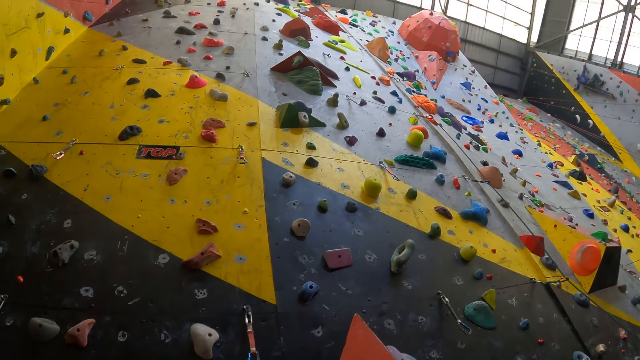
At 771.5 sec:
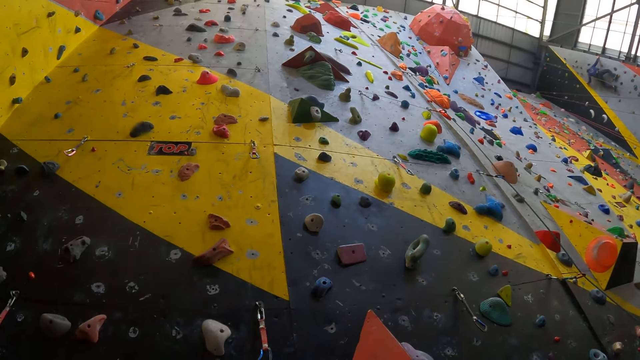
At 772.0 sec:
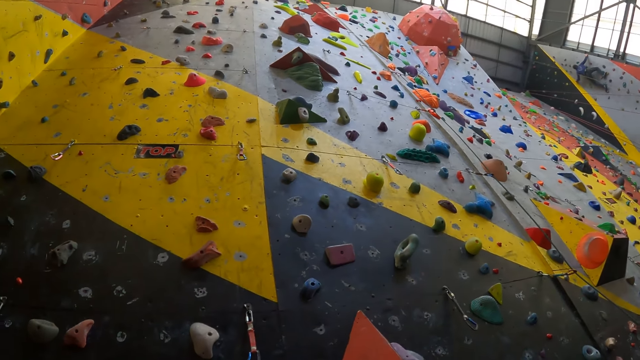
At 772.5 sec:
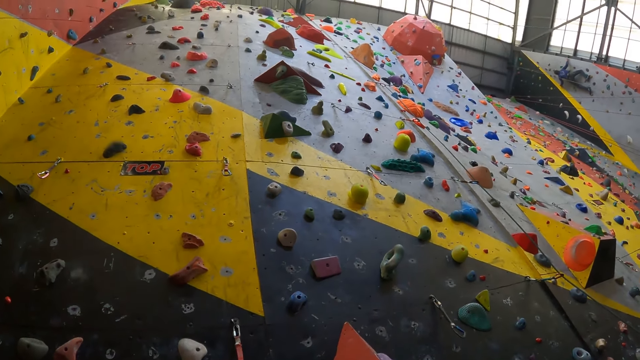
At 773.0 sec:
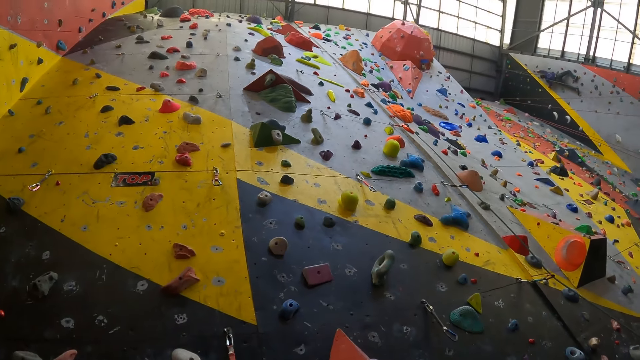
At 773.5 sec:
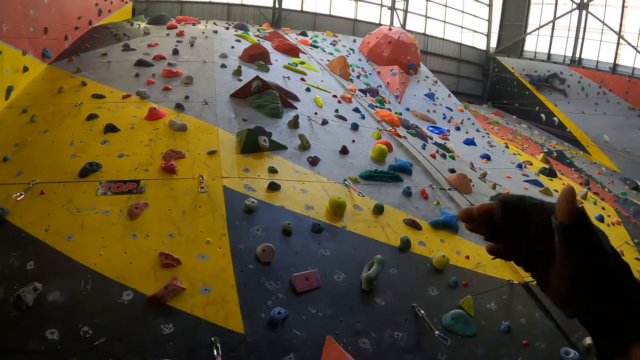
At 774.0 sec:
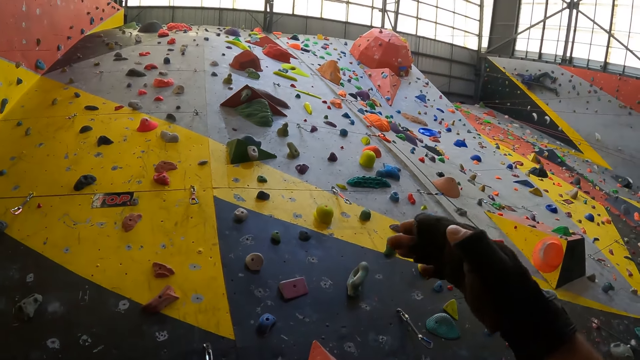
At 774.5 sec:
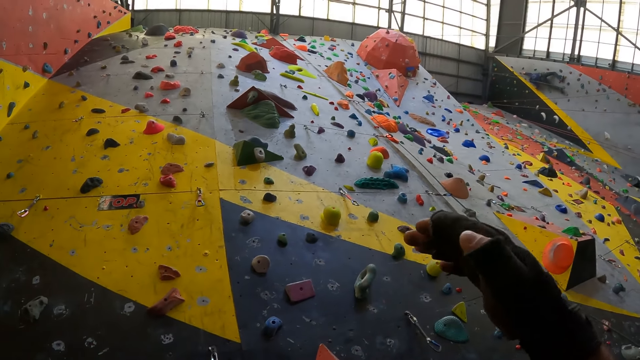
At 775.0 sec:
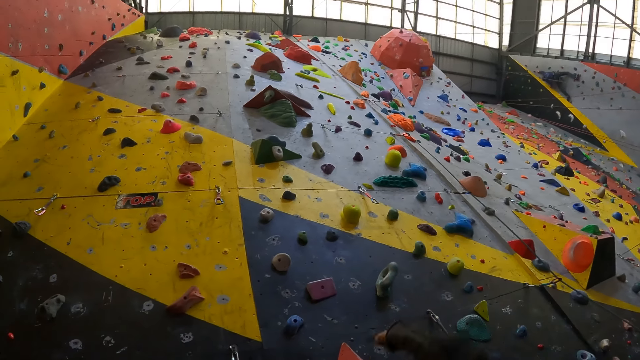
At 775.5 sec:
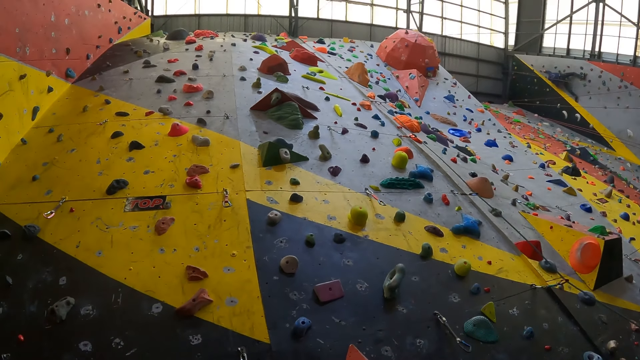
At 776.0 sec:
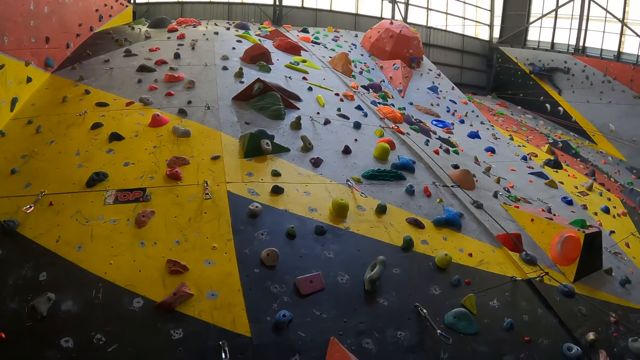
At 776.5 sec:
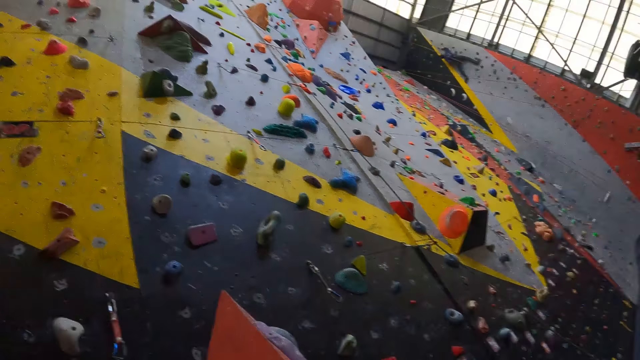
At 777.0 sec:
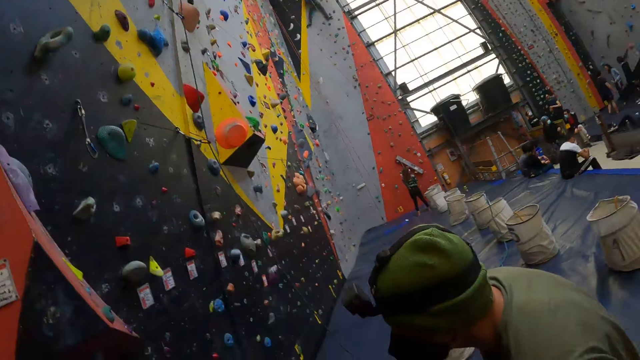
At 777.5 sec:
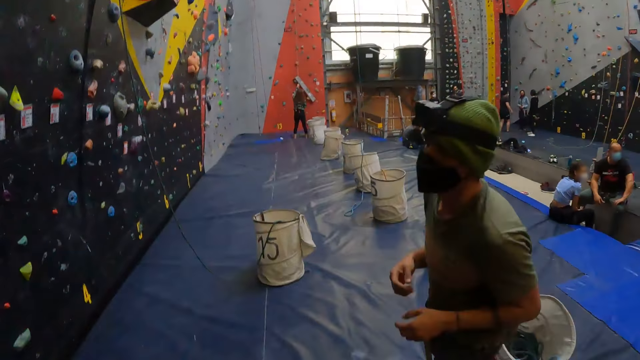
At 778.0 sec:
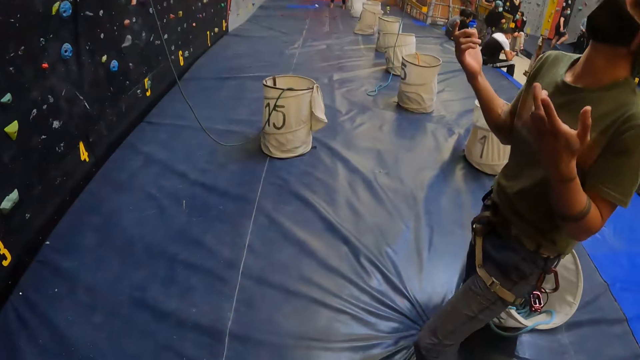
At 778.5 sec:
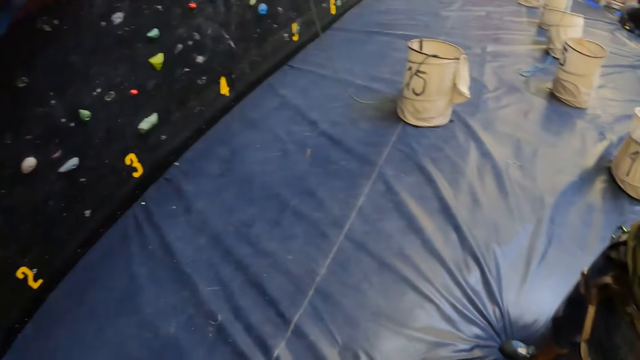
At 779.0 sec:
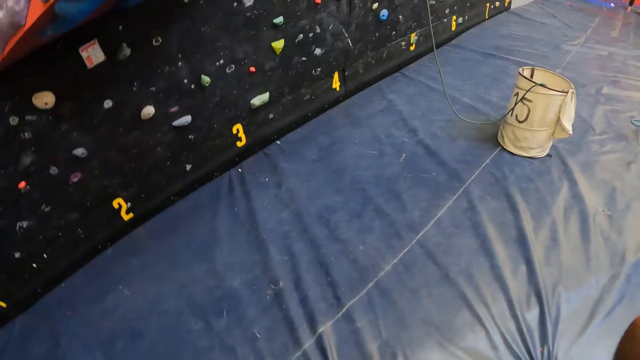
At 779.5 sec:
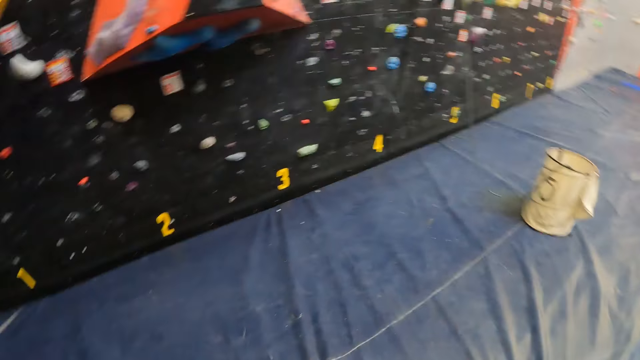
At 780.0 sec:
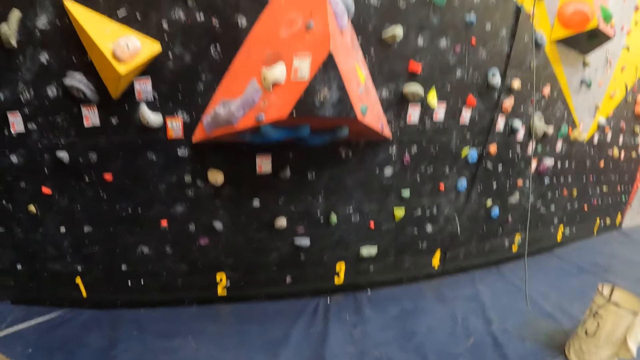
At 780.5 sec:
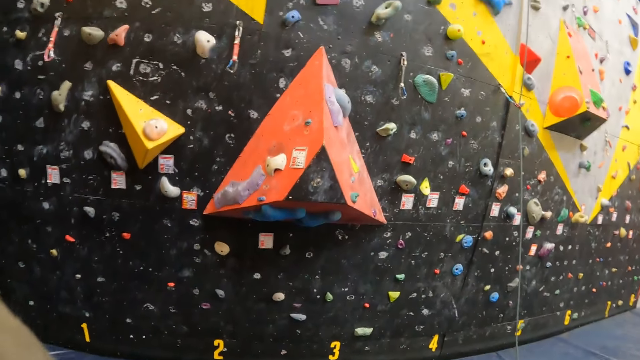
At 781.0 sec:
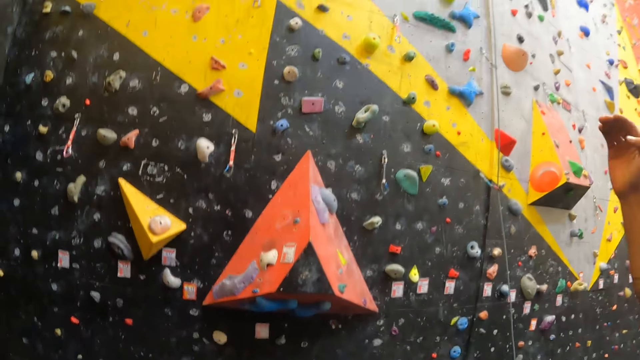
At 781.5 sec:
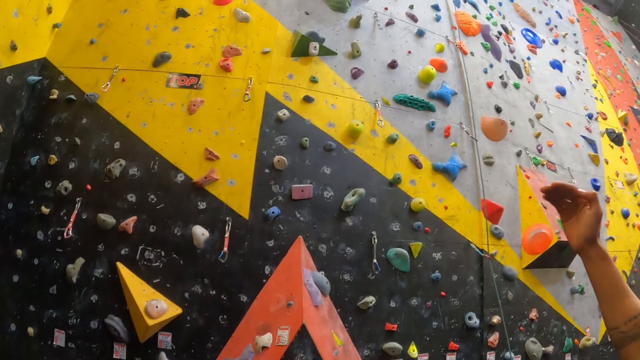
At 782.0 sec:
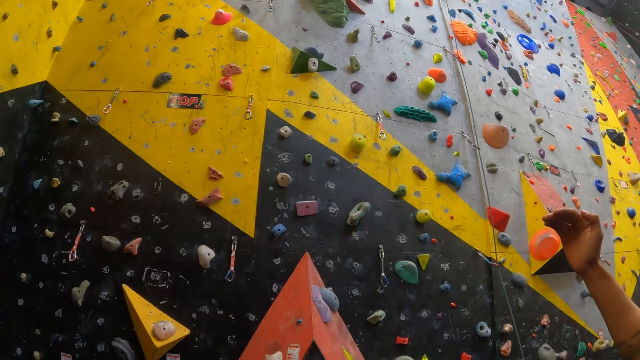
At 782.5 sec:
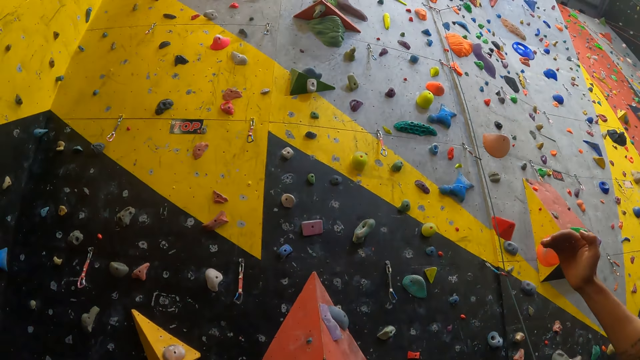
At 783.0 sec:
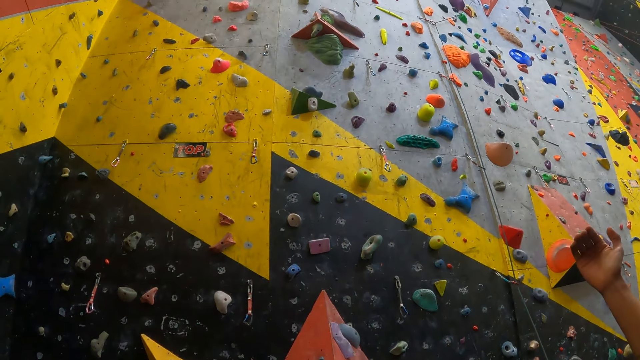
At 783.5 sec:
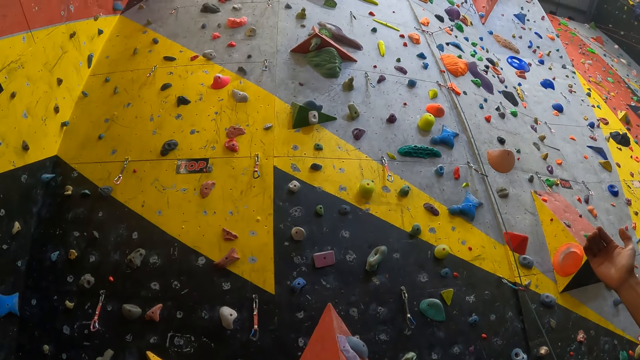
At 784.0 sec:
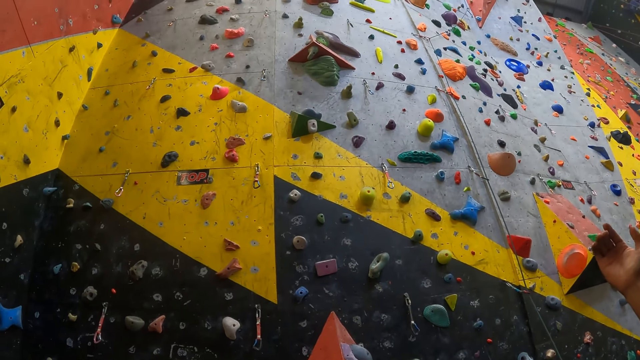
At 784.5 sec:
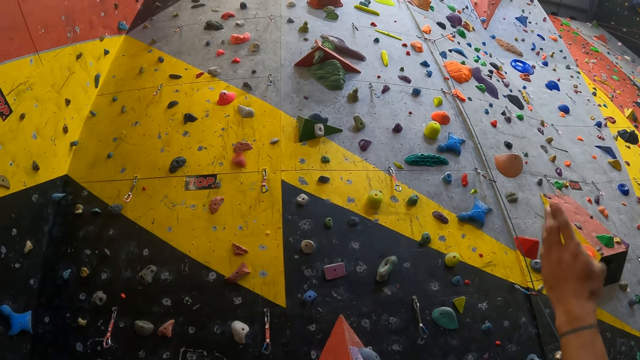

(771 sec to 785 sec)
The camera wearer lifts his hand. He looks around the bouldering room. A man stands on the bouncing mat. The man gestures his hand. The camera wearer looks at the bouldering board. The man gestures his hand.

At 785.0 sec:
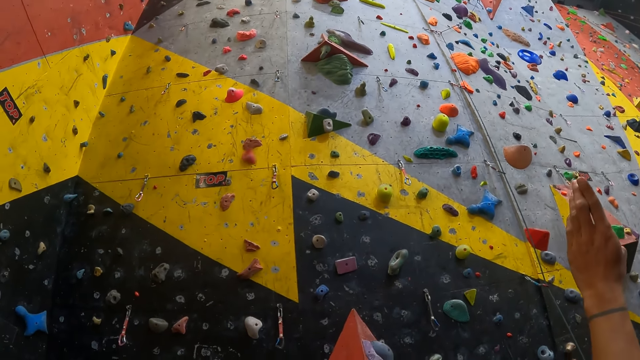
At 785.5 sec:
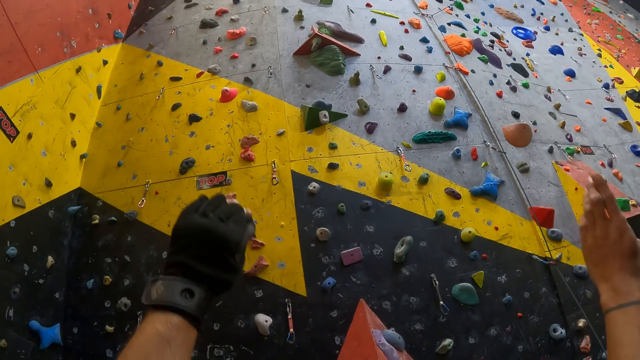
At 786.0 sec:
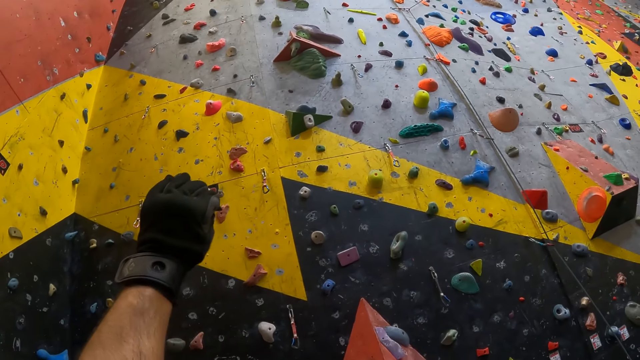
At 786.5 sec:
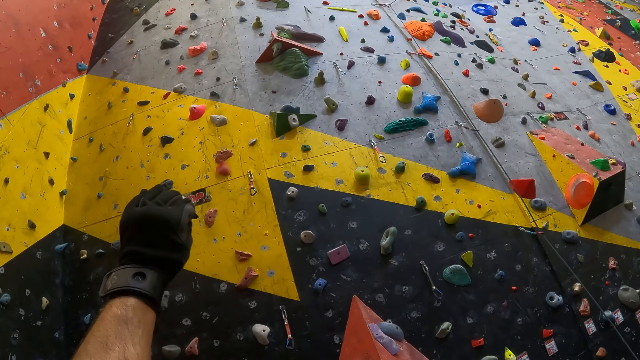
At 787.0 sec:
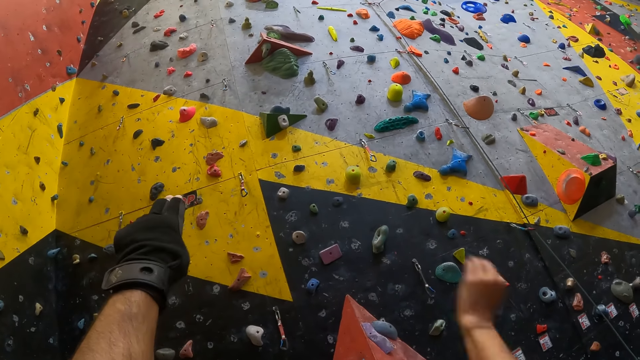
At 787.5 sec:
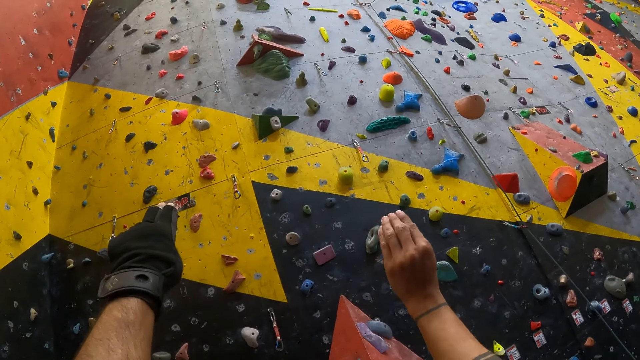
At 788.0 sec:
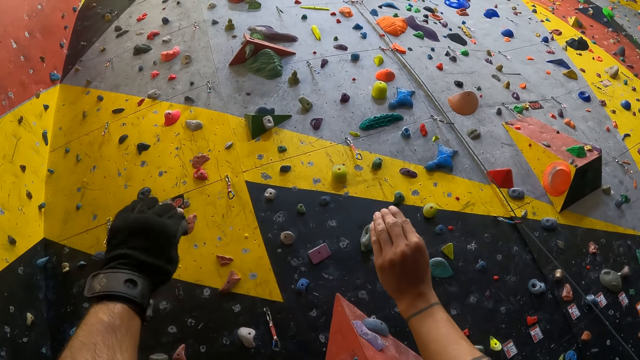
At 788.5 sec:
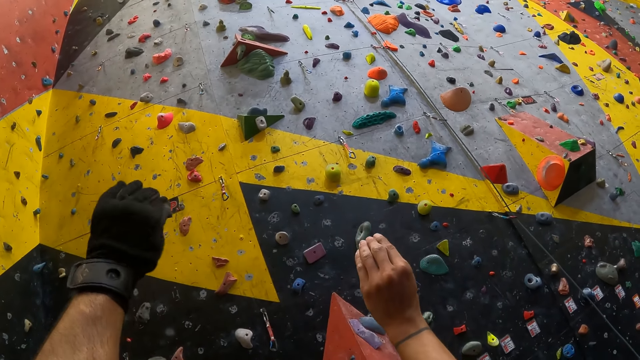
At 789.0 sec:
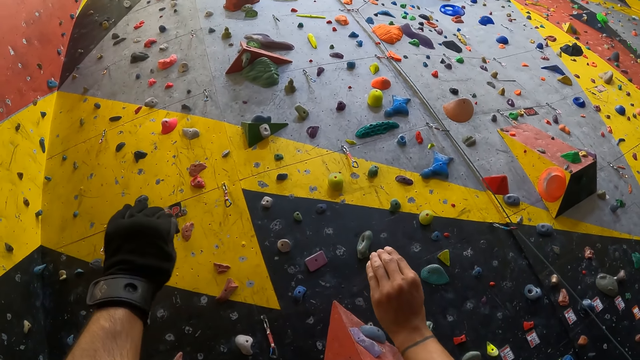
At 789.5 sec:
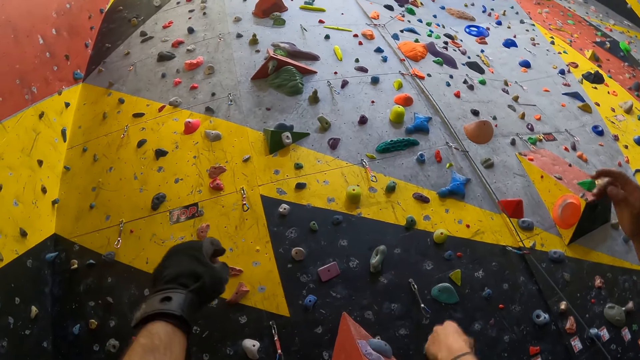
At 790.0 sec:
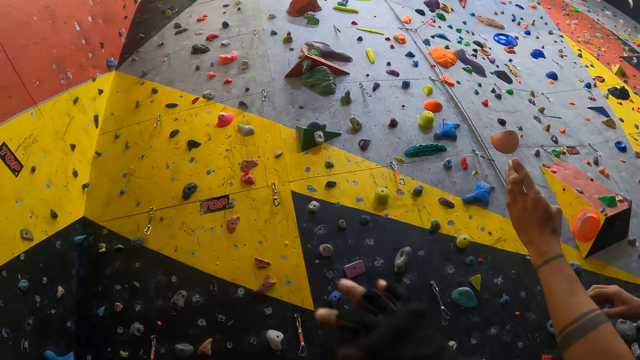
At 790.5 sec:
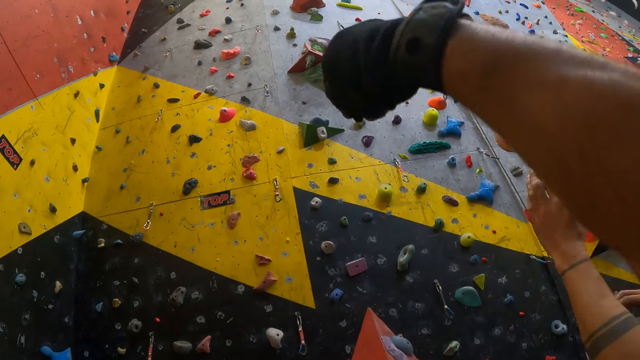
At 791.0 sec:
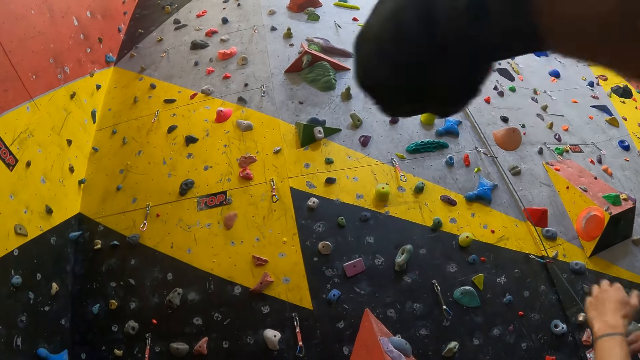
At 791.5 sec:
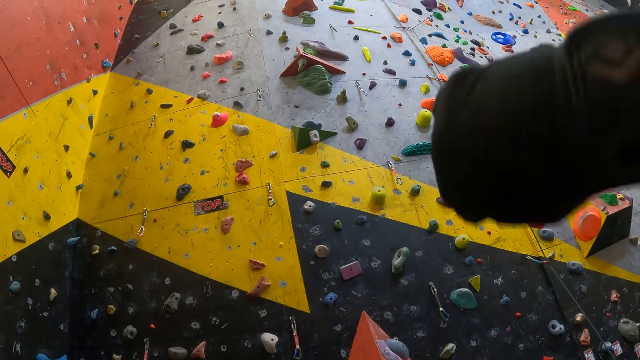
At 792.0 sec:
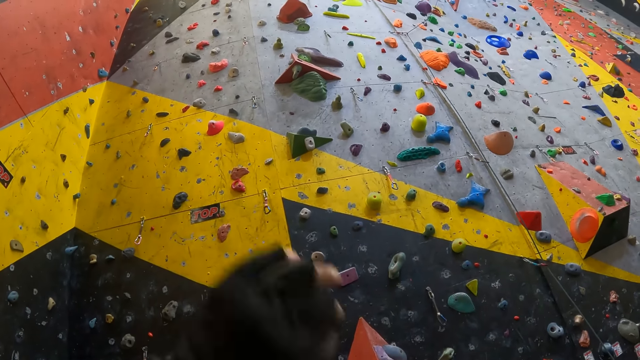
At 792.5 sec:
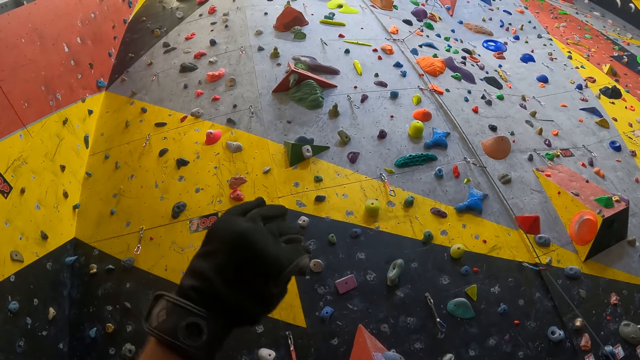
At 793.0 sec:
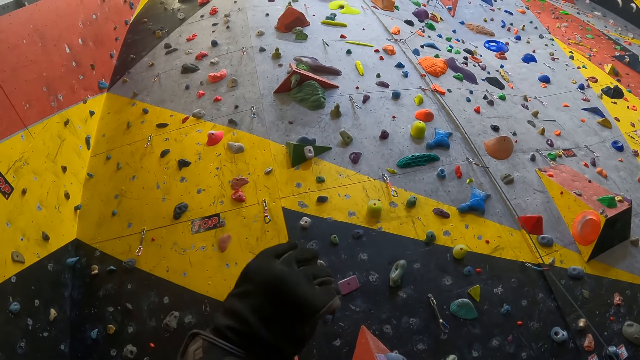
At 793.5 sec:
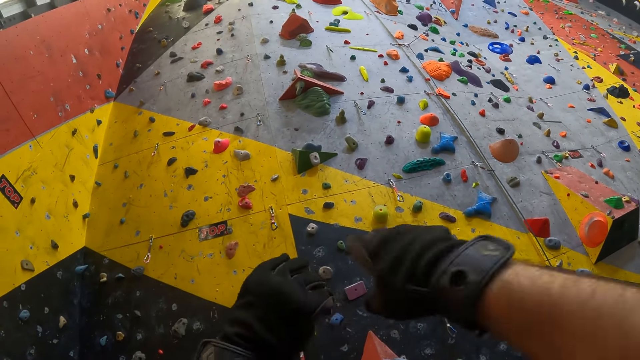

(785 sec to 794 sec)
The camera wearer gestures his hand. A man gestures his hand. The camera wearer gestures his other hand. The man moves the other hand. The camera wearer gestures his hand again.
